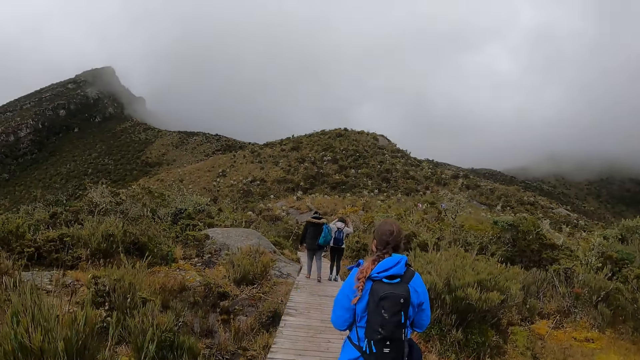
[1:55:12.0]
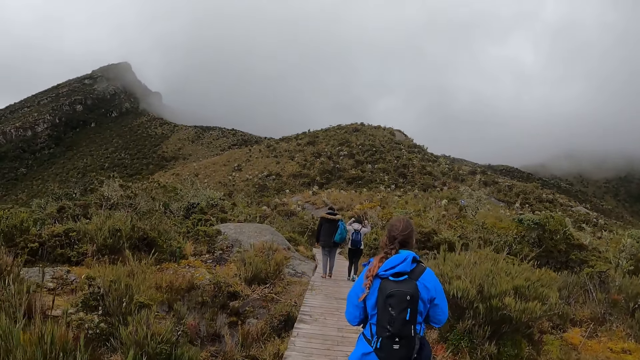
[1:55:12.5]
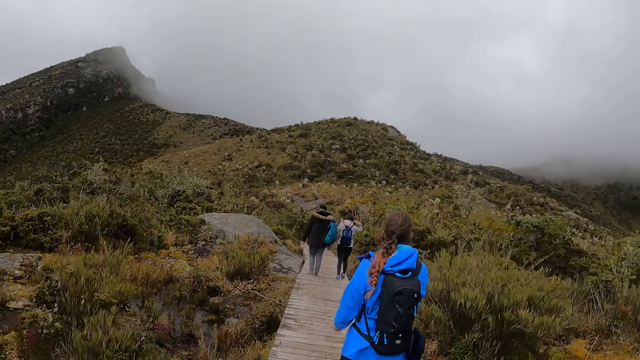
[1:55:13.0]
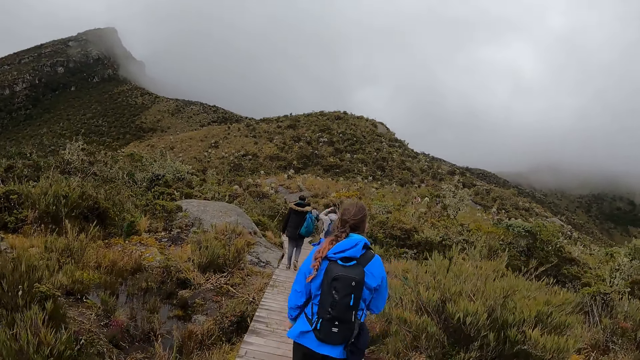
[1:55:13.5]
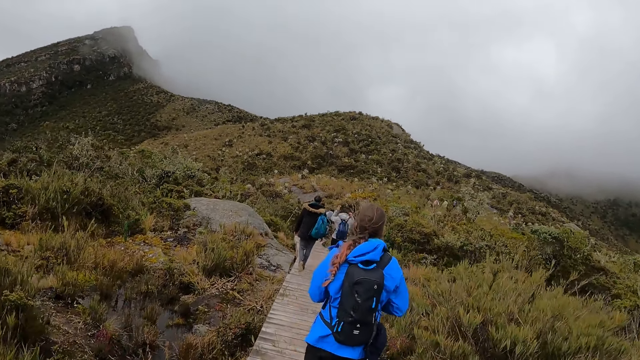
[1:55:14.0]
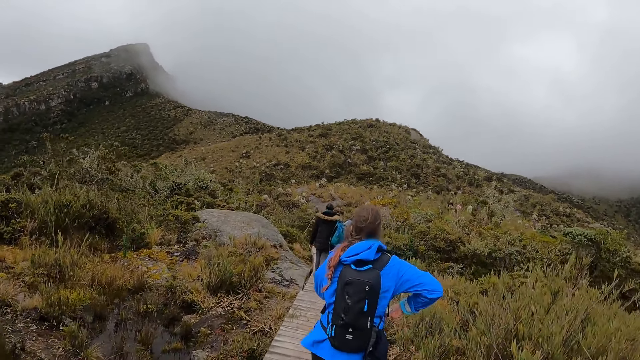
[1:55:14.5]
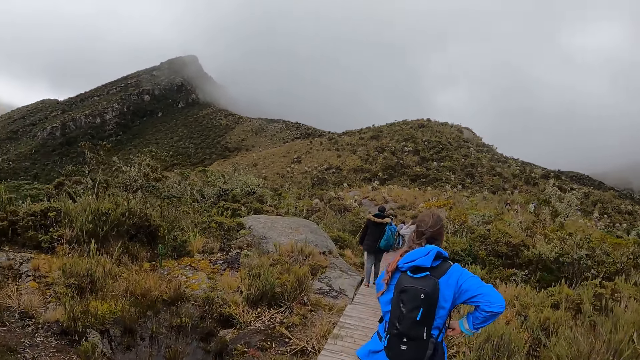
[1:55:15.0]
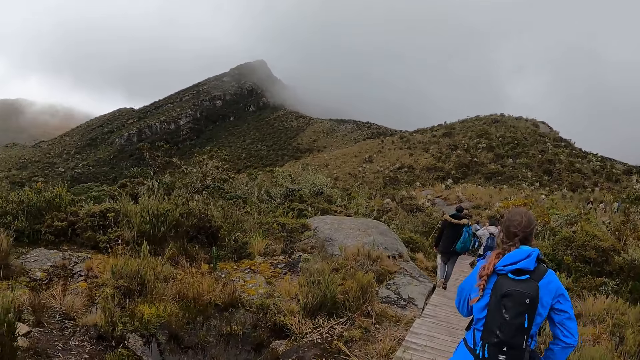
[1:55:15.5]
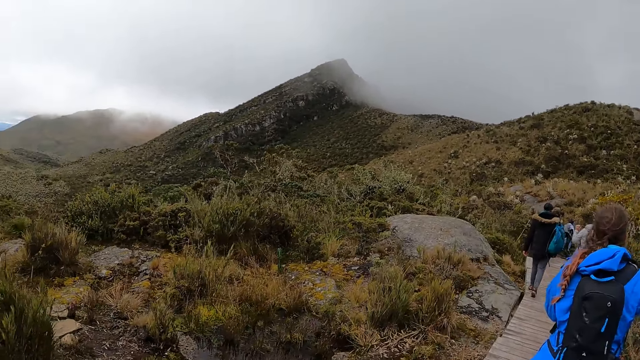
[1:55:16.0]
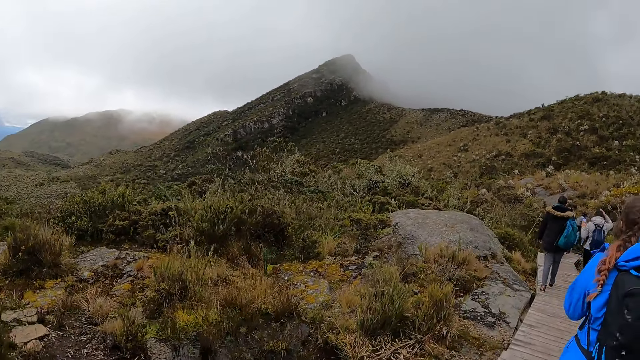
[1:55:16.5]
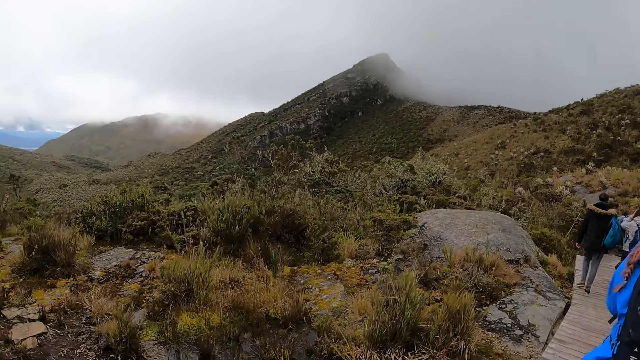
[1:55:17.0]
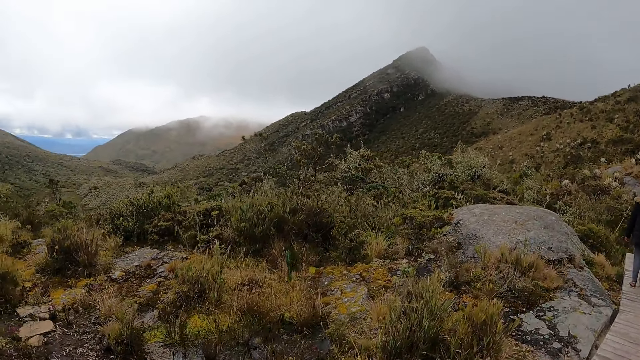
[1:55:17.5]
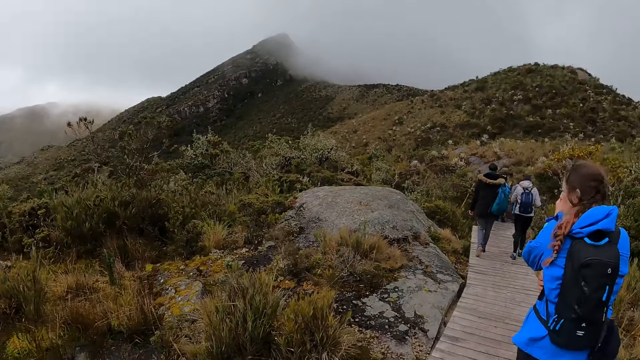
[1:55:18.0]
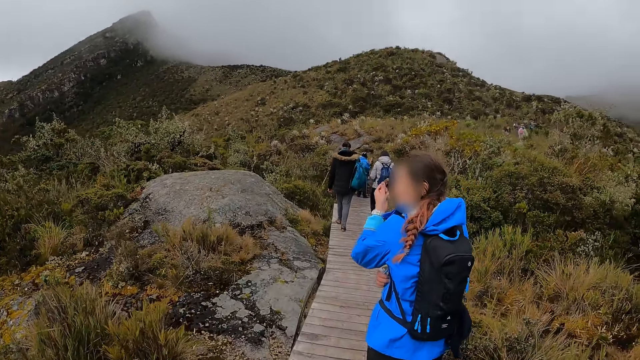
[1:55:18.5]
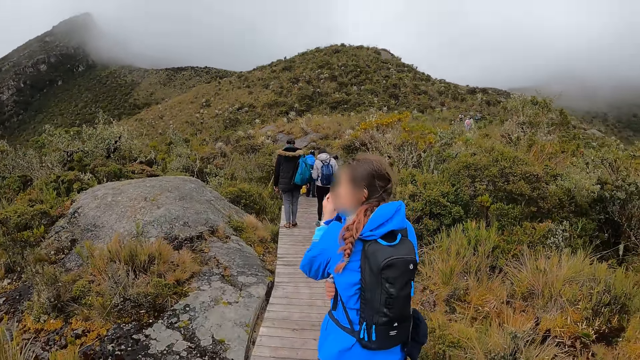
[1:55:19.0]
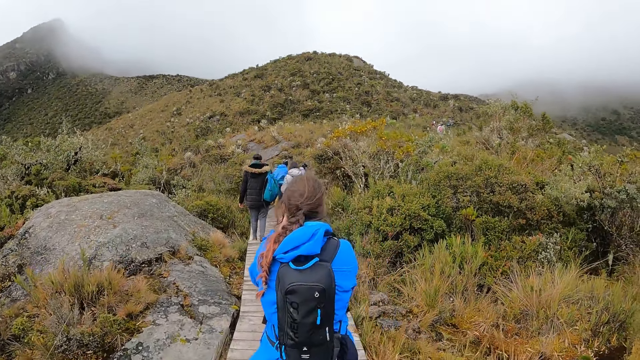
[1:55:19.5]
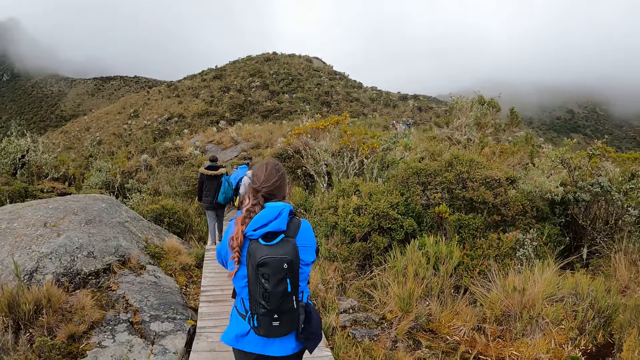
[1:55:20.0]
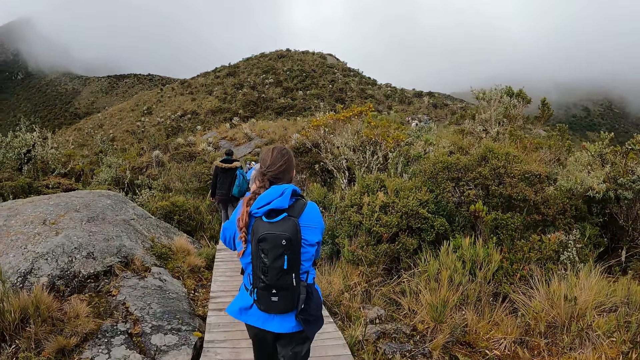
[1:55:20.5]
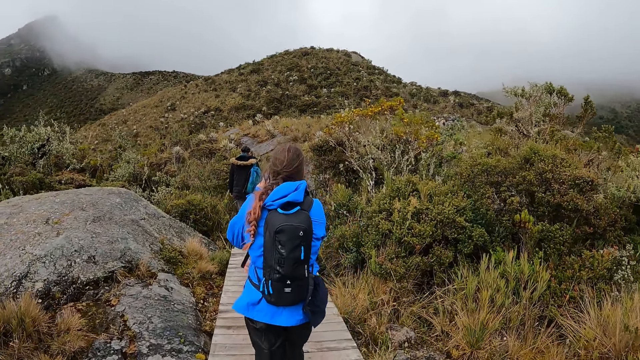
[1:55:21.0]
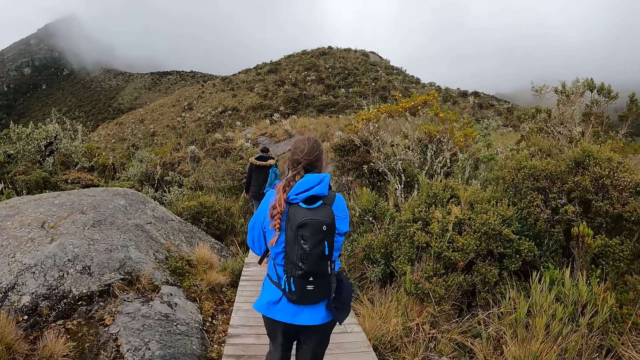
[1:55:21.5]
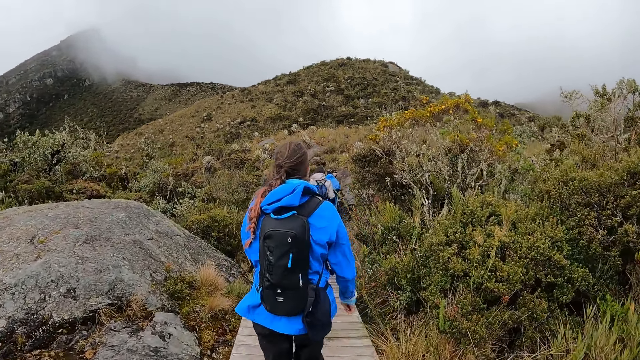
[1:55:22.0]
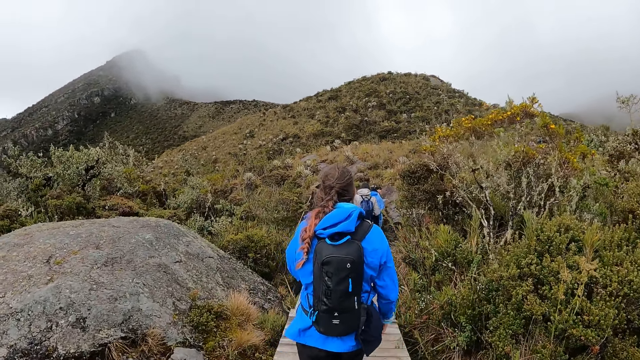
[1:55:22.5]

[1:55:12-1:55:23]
A lady puts something in her pocket. The camera wearer looks around.

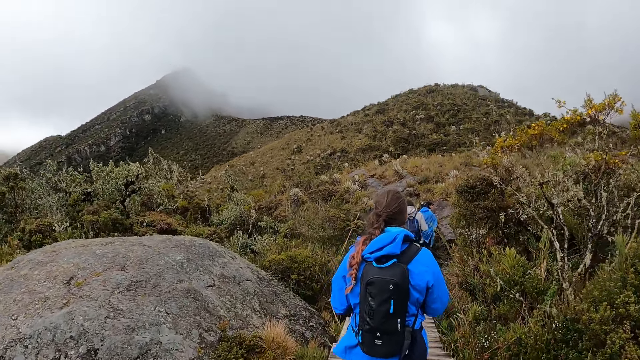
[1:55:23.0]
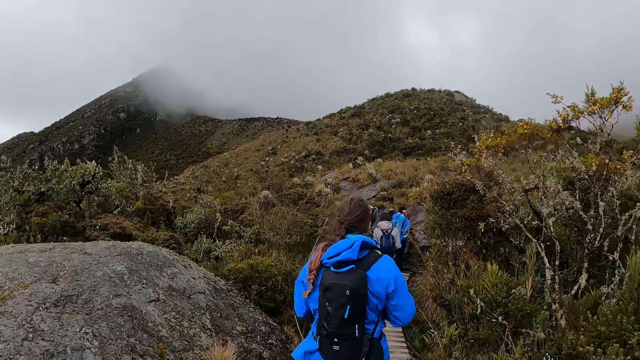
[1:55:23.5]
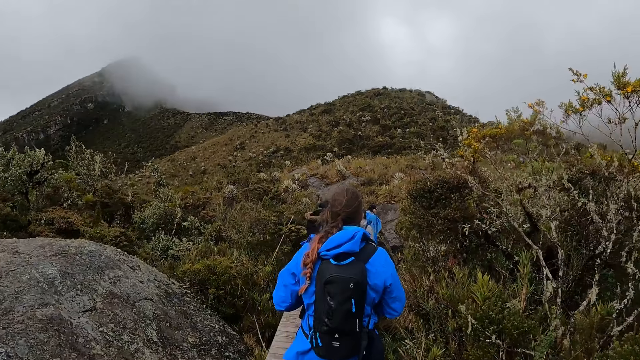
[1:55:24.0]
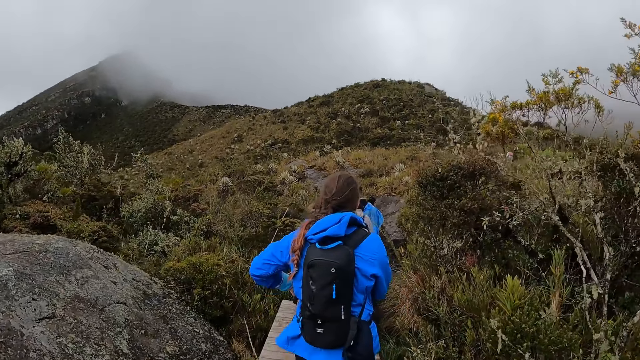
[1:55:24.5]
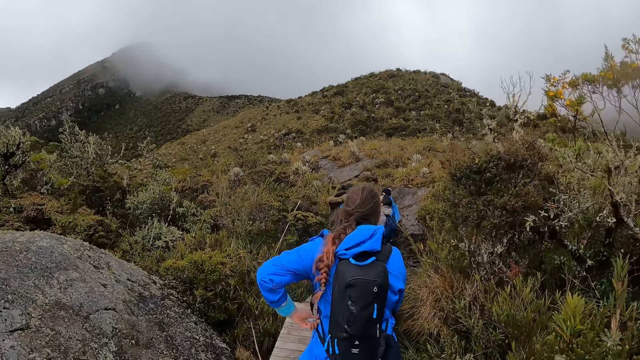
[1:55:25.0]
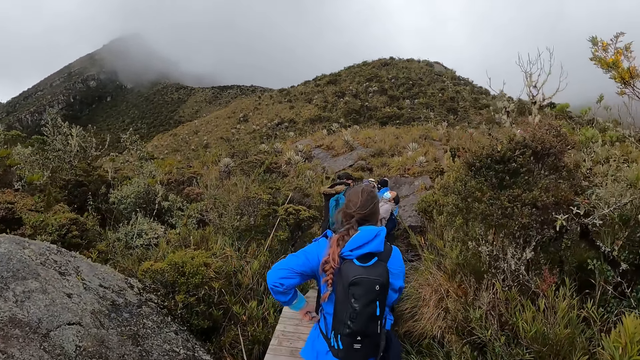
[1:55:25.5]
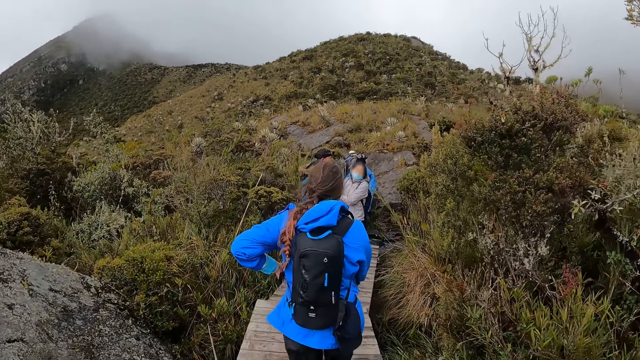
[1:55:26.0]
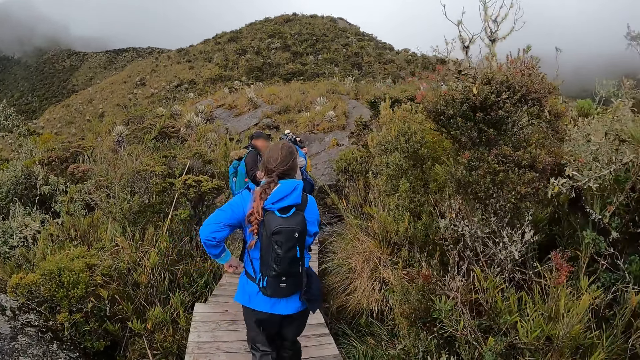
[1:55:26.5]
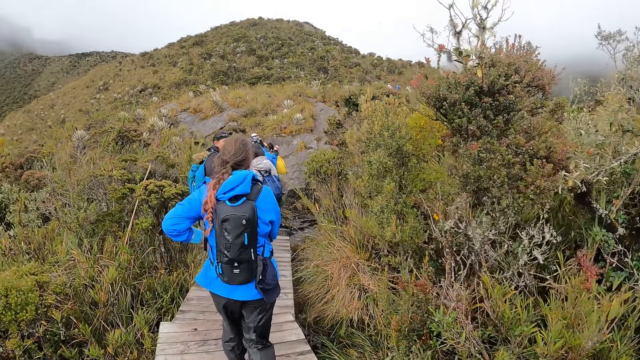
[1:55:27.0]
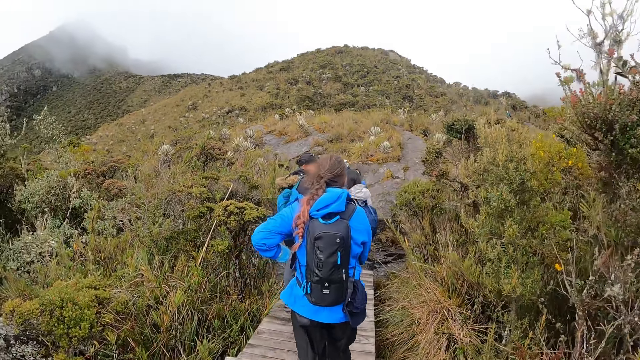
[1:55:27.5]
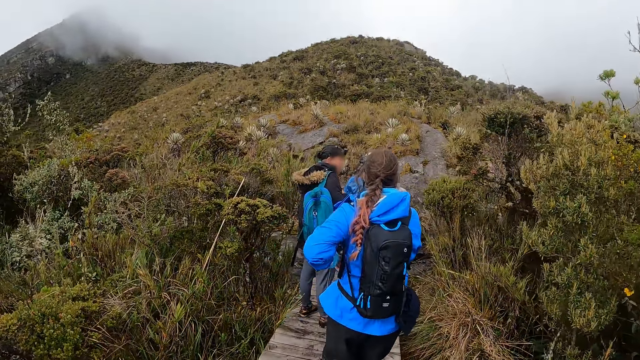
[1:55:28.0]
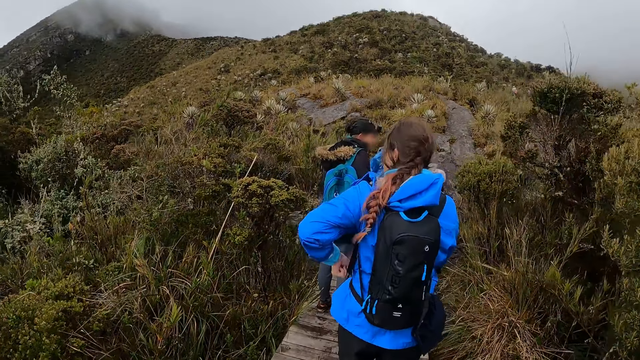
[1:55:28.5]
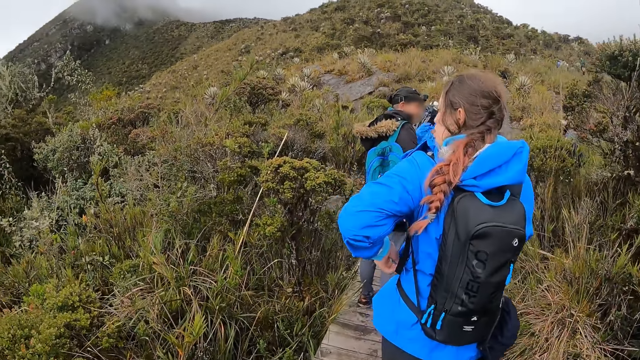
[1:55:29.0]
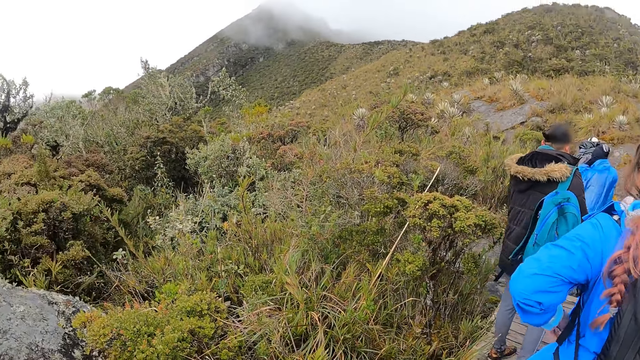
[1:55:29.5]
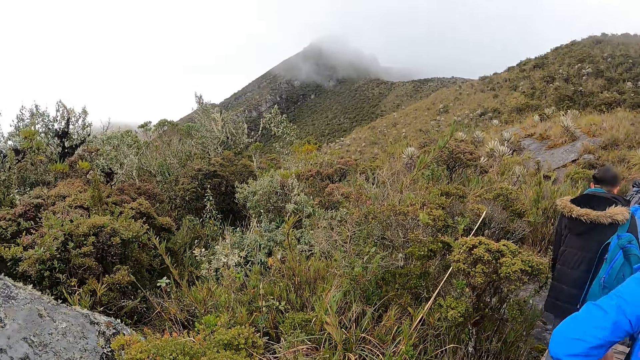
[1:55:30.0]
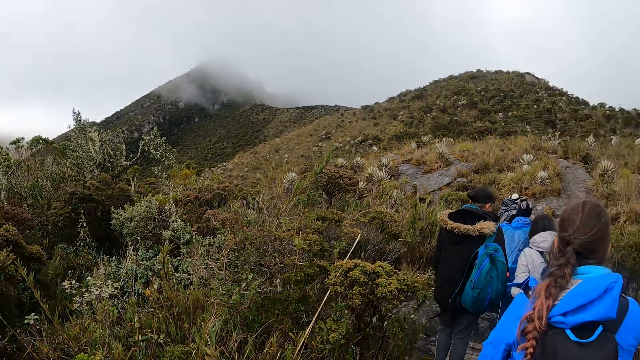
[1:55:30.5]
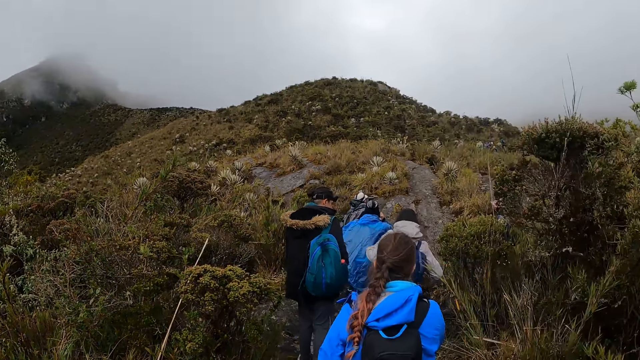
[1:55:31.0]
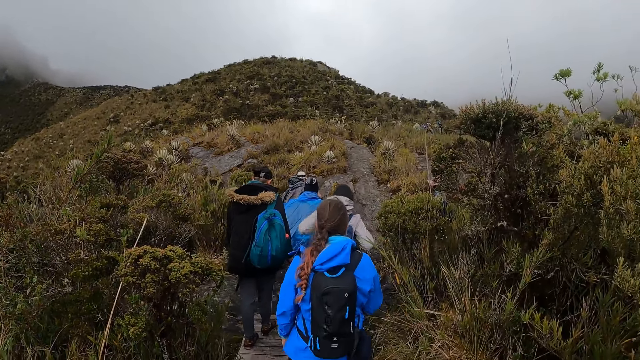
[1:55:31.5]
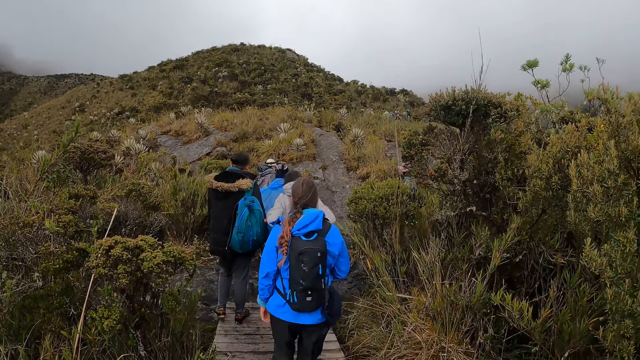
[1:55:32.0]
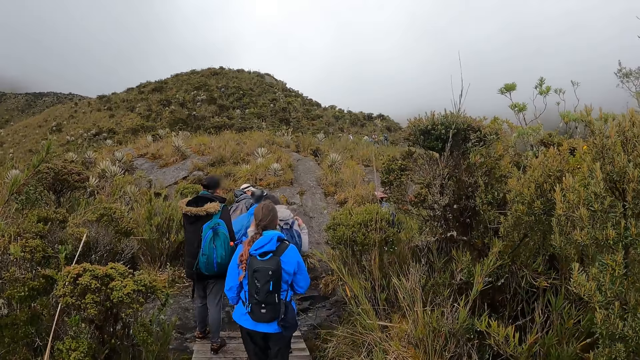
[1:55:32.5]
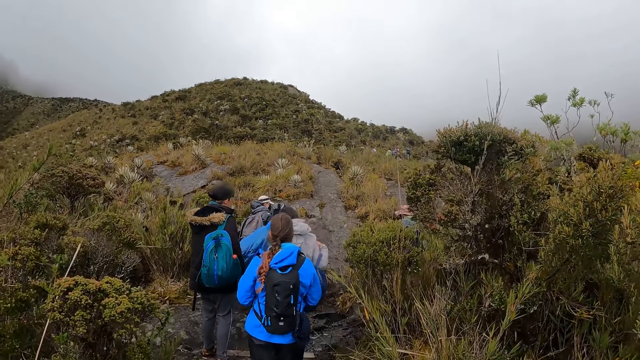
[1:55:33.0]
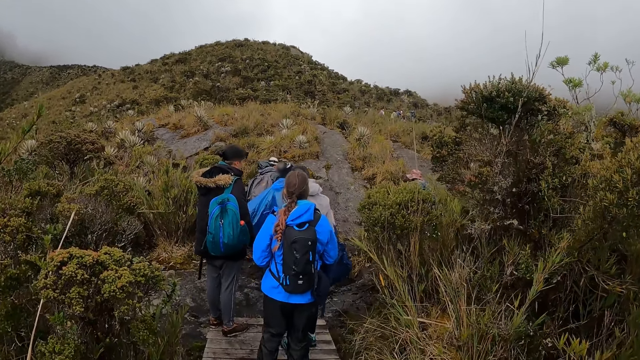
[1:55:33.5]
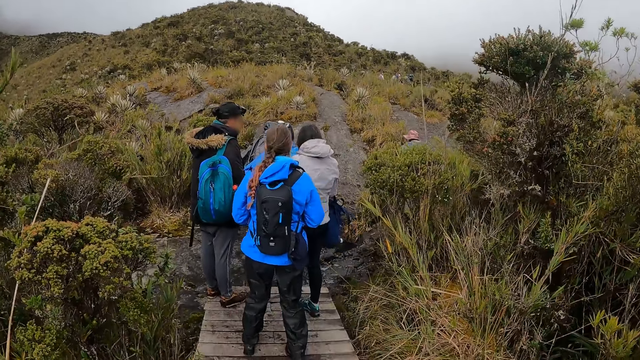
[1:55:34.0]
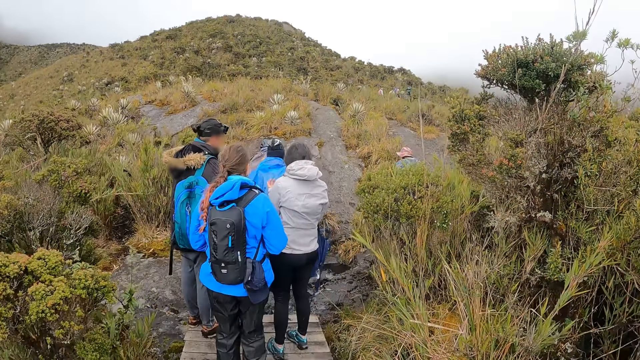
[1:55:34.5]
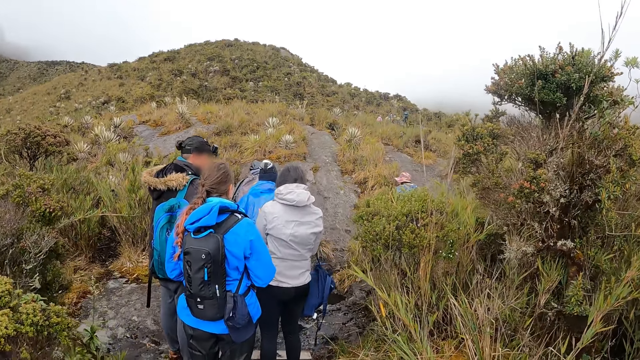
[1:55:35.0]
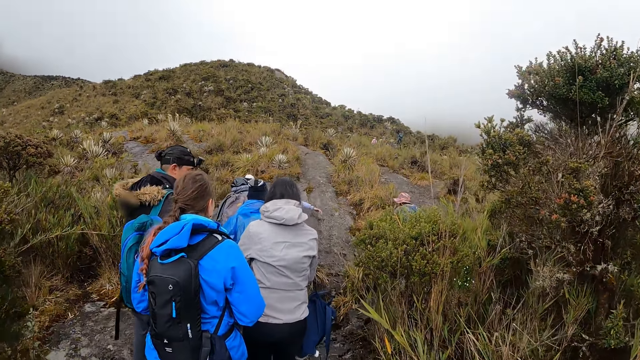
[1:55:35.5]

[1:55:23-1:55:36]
A lady touches her pocket. The camera wearer looks around. Another lady removes a bag from her bag.
